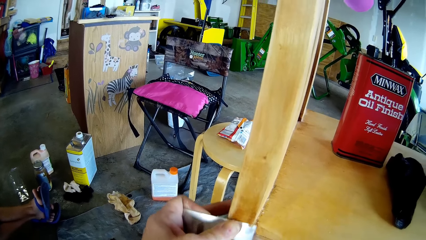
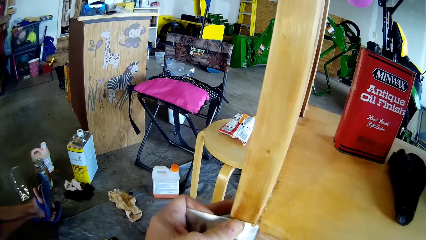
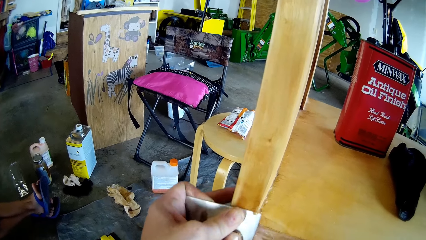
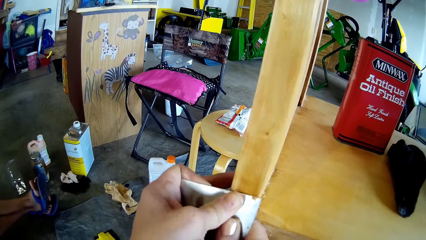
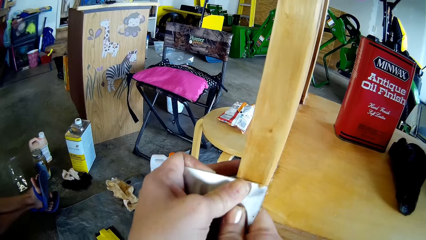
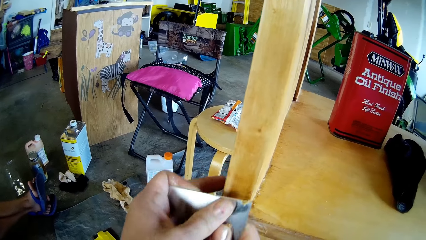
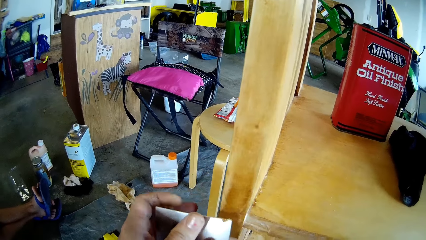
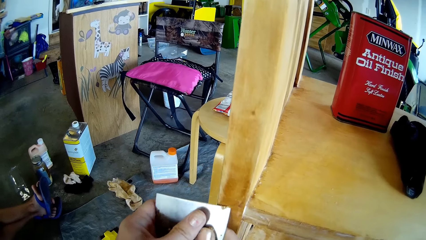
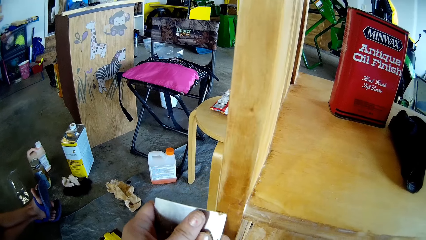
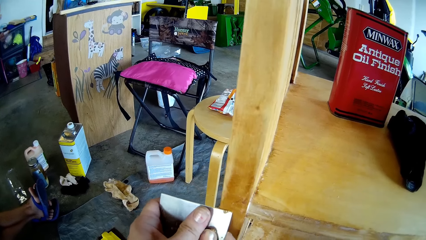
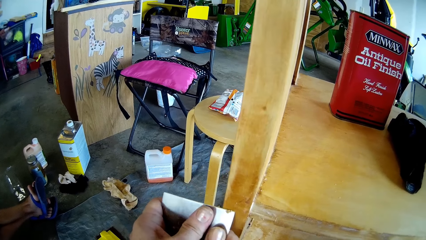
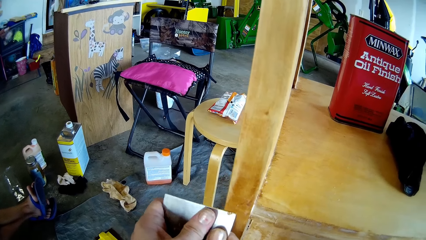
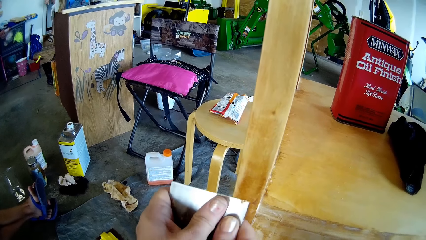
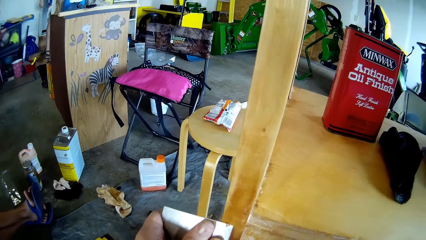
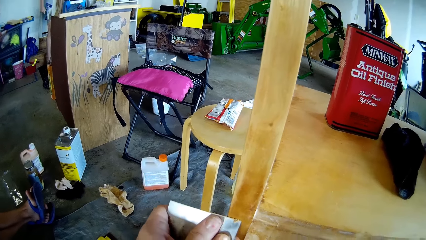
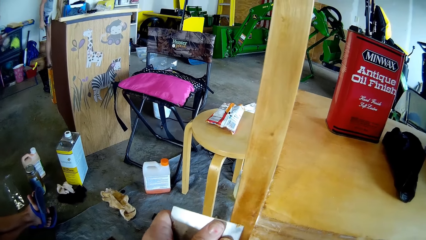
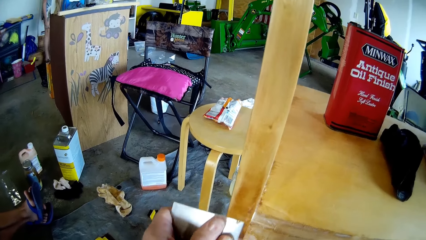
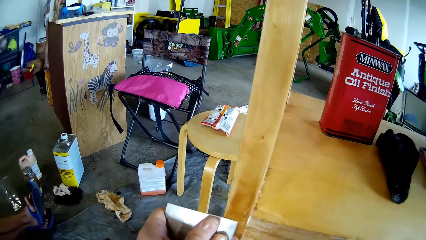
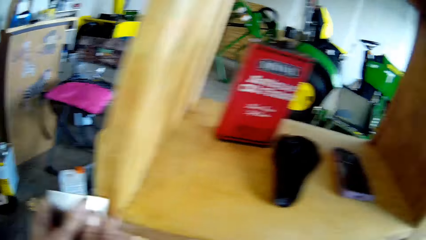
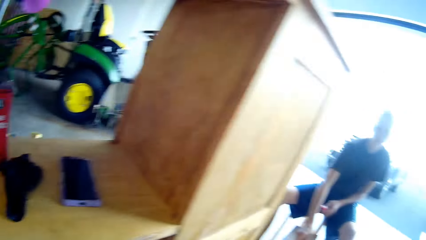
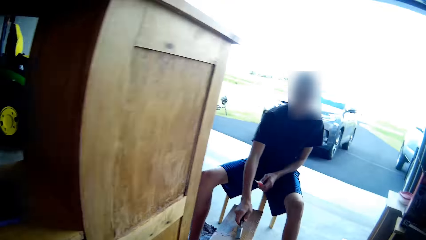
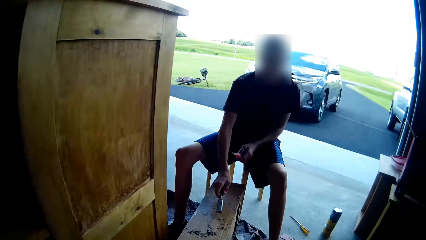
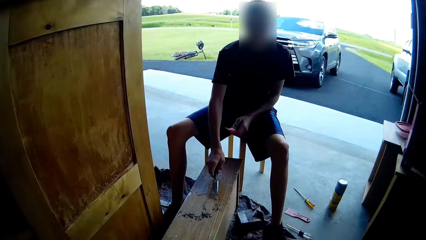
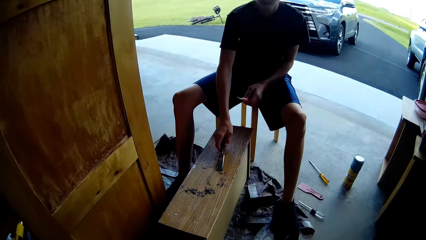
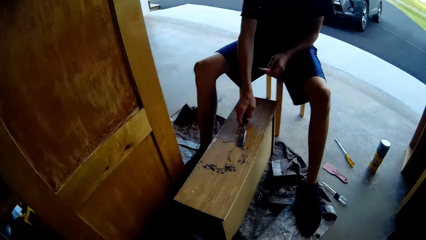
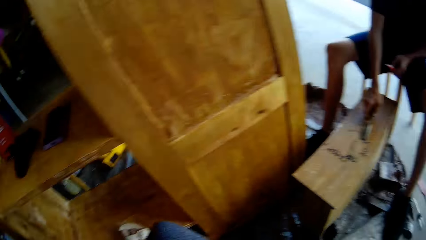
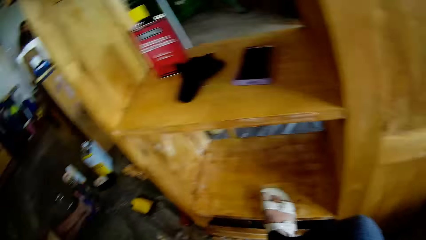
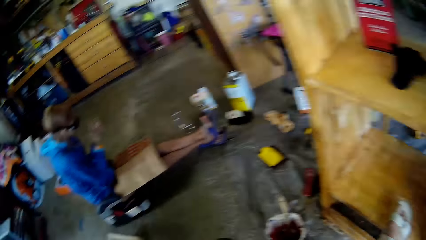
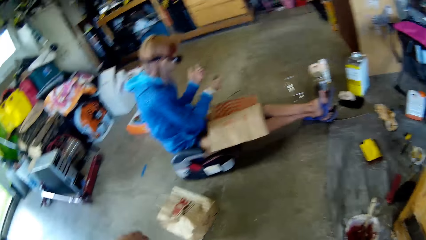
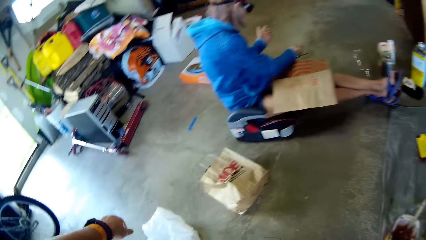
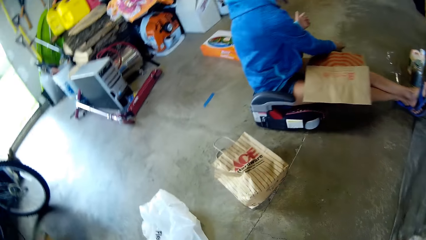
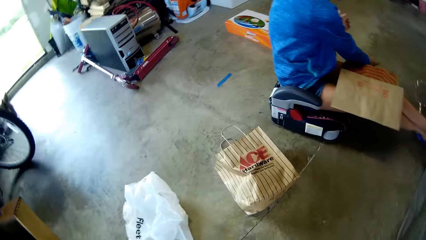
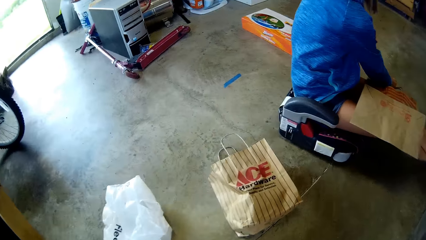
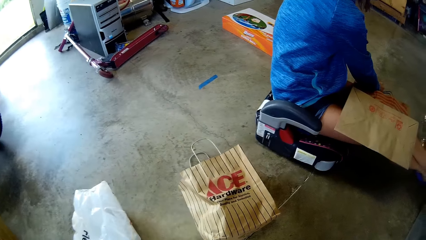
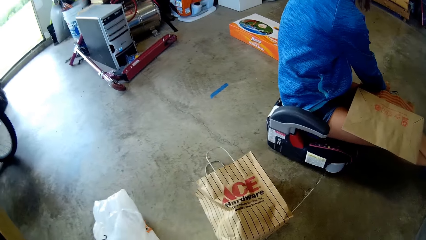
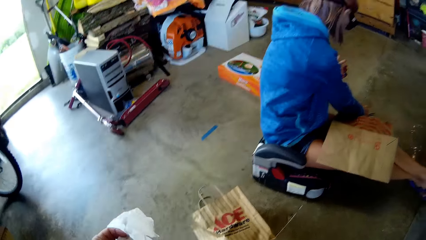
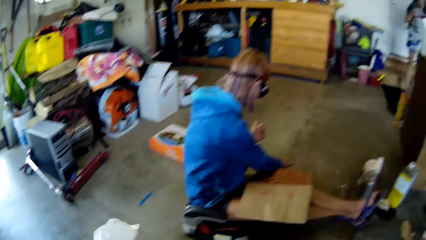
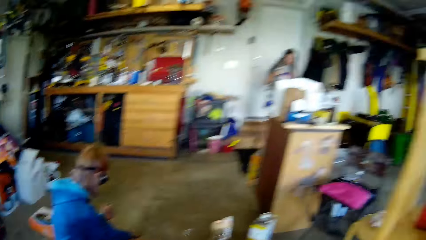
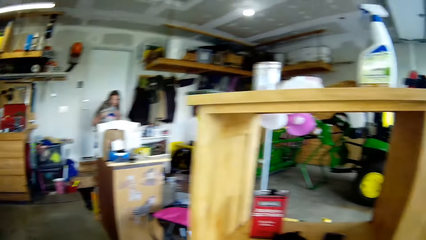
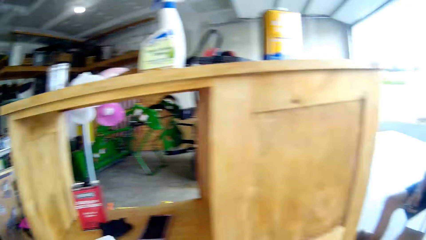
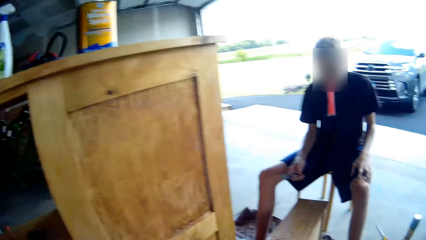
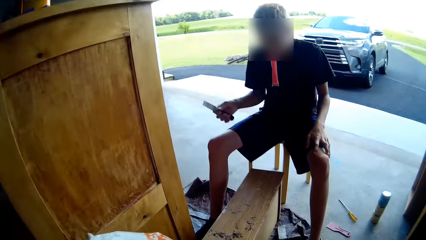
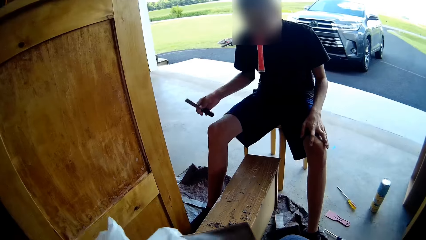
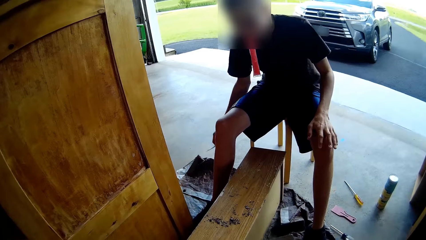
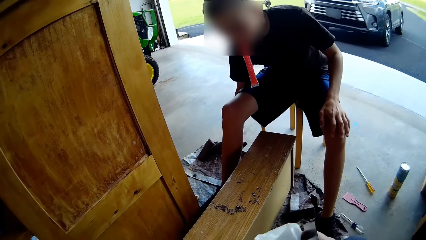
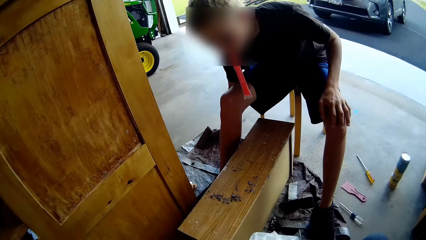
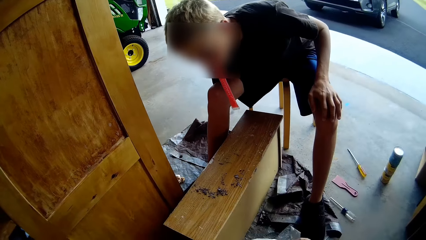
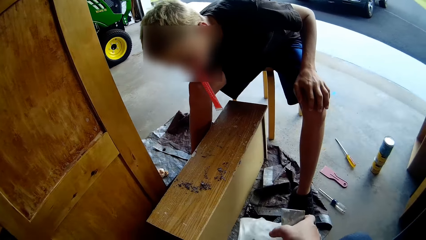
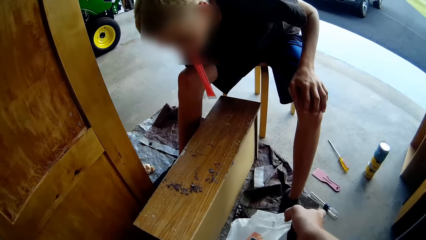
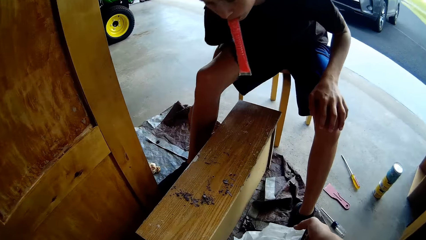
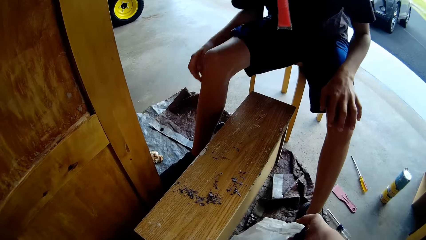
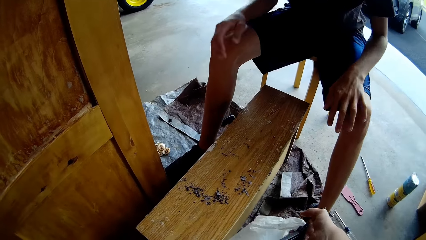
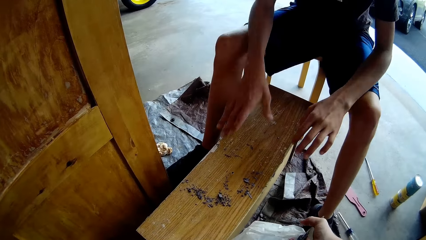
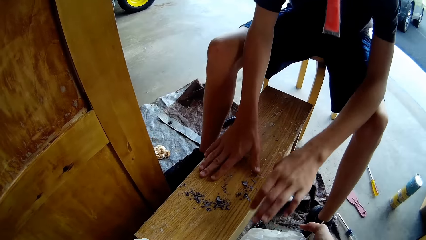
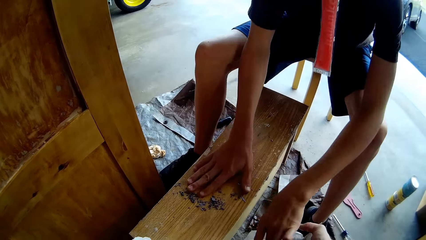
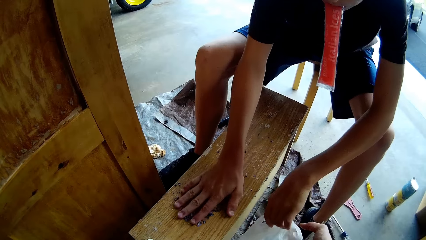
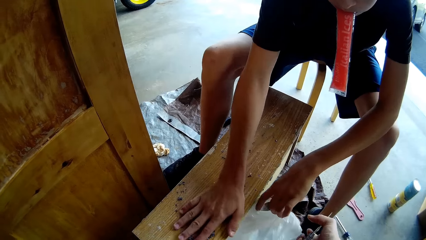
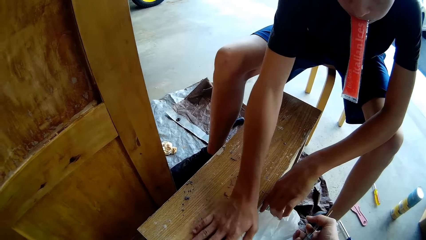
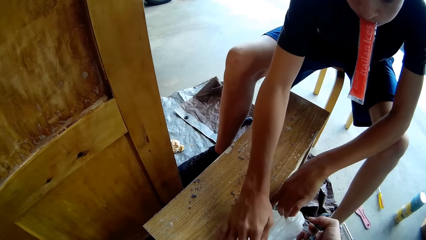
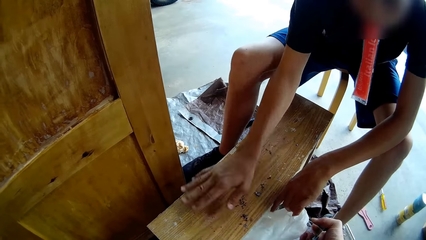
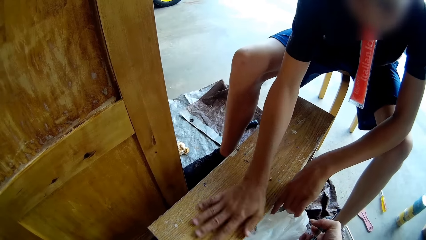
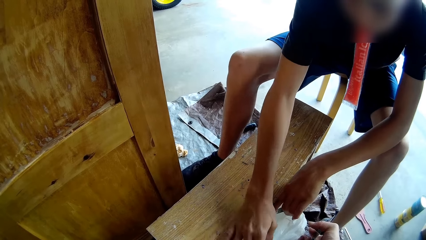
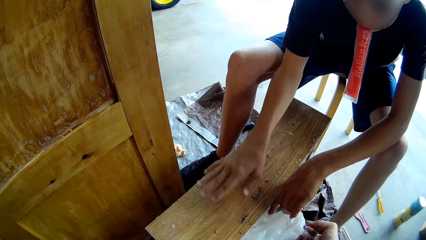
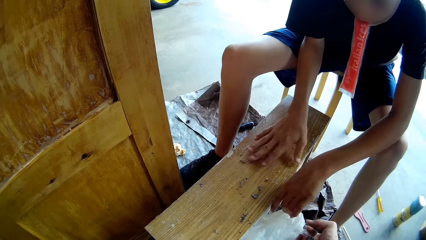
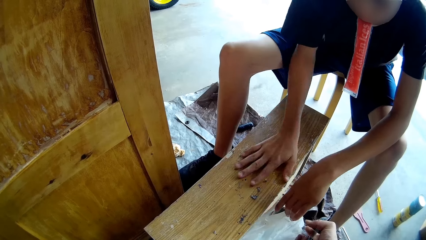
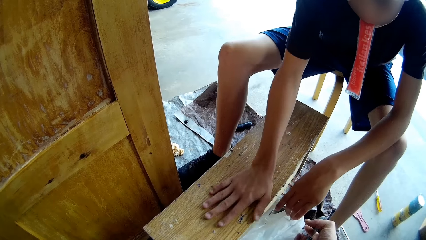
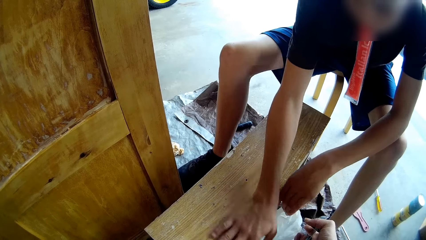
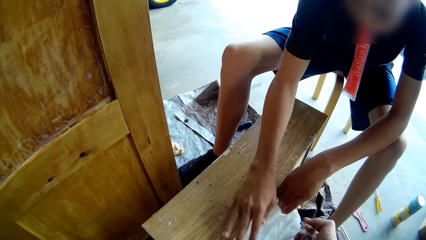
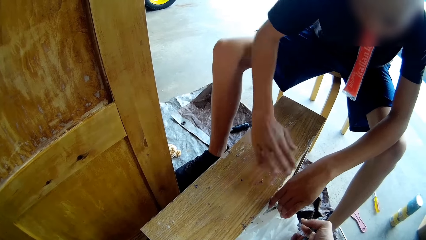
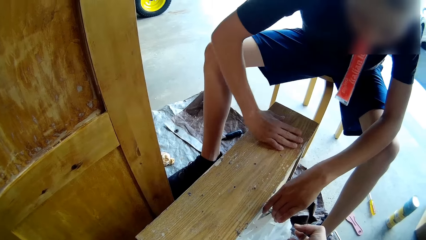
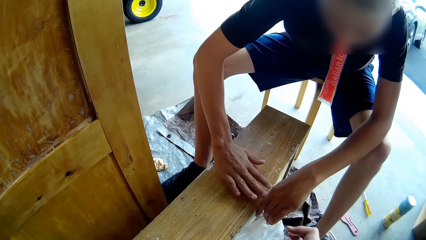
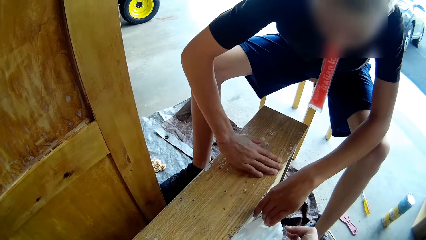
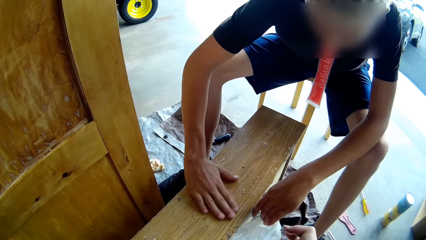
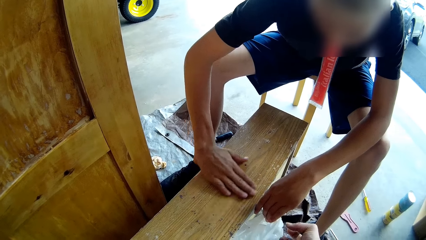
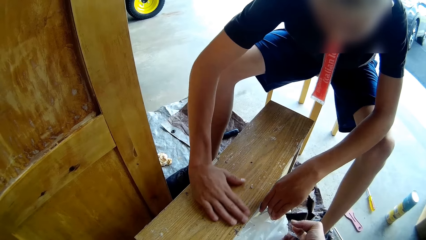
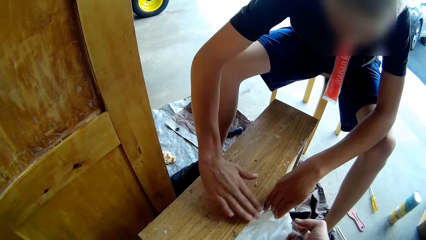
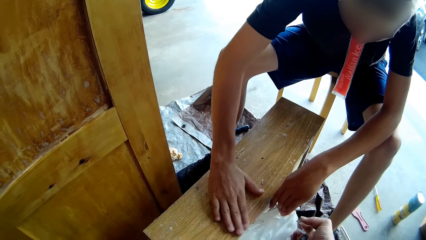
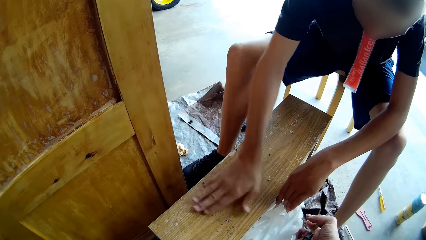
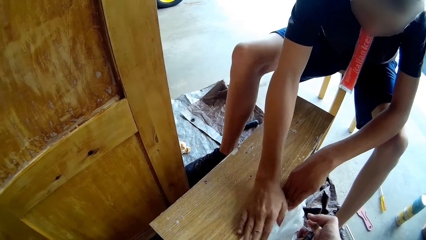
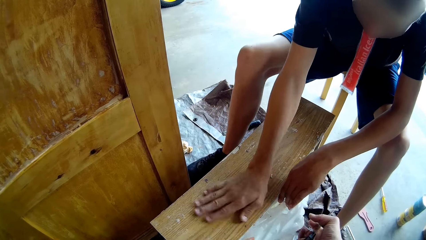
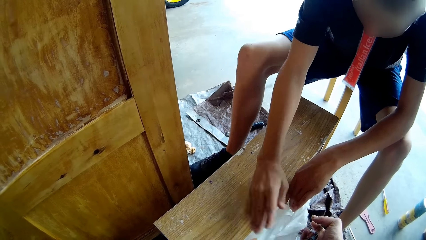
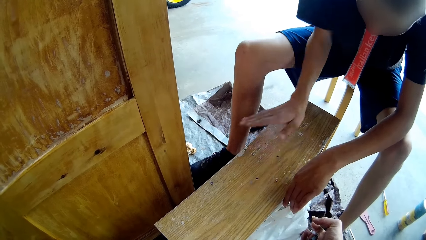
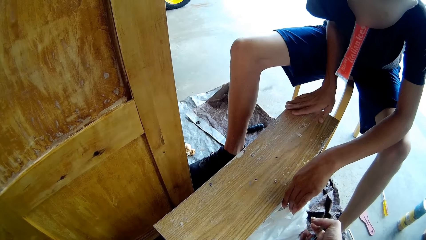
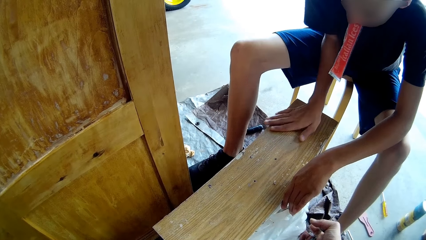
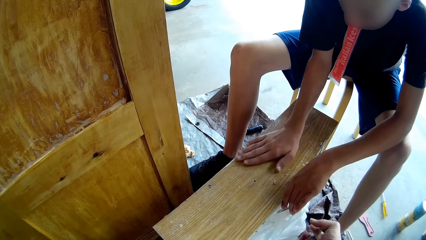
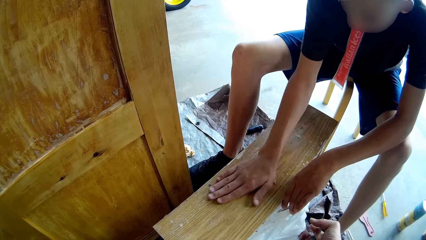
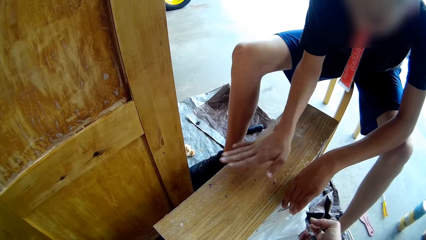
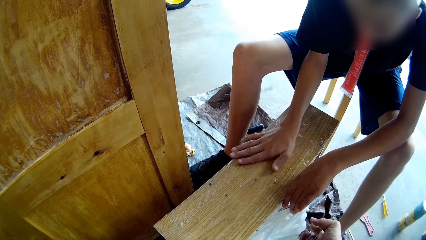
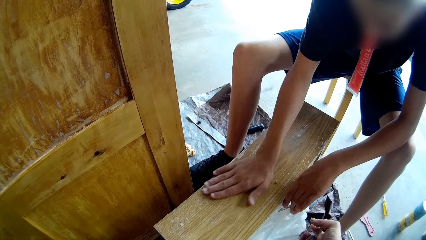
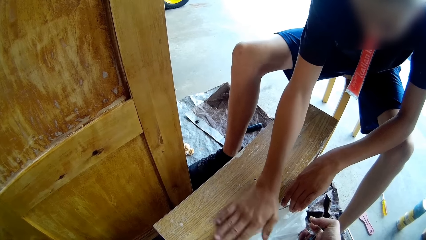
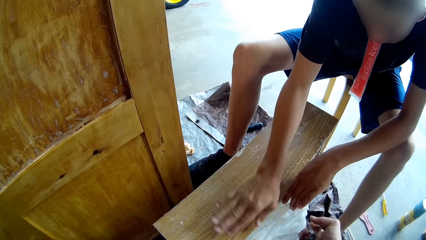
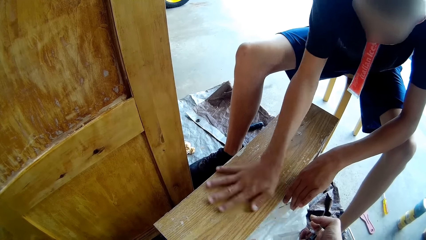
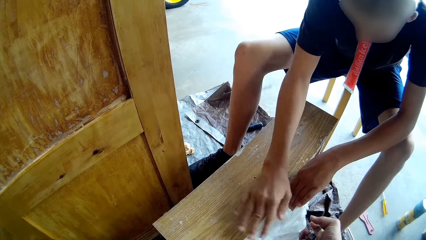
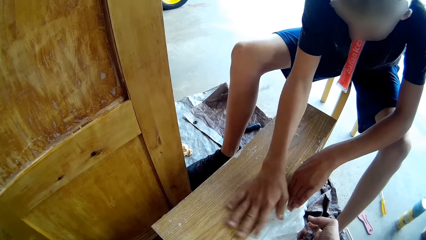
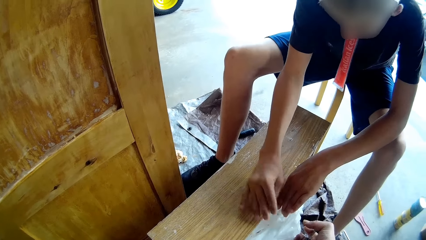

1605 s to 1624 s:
The lady walks around. The camera wearer looks around. A man scrapes paint from the table bench with a chisel. The camera wearer walks around. They pick a paper or nylon bag from the ground. Another lady sits on the floor. The first lady stands on the workshop's door. The camera wearer walks around. The man drops the chisel on the floor. The camera wearer stretches the paper bag to the man. The man gathers the scraped paint. The man holds the paper bag. The man wipes the scraped paint from the table into the paper bag. The camera wearer disposes the scraped paint in the nylon bag. They hold the nylon bag.
